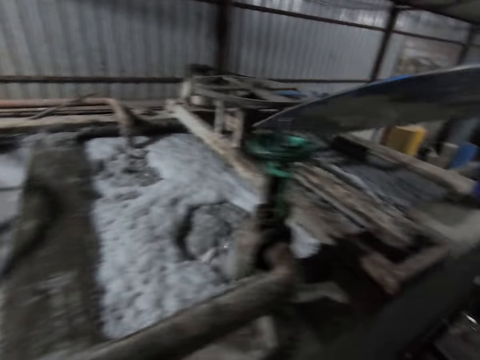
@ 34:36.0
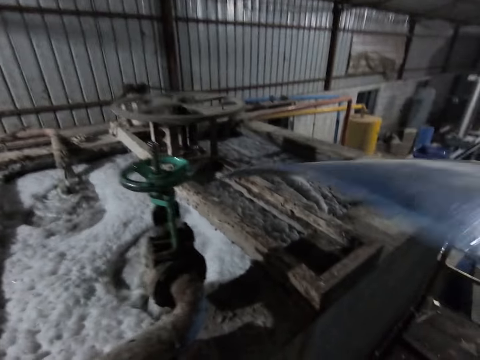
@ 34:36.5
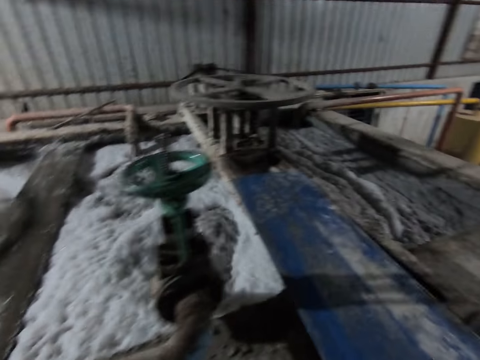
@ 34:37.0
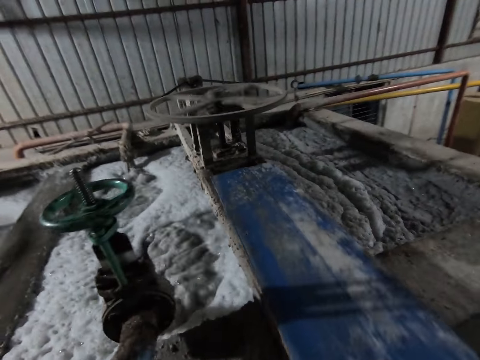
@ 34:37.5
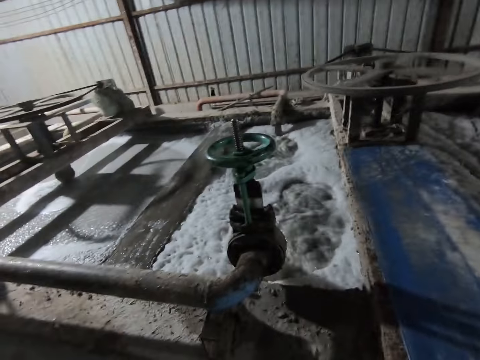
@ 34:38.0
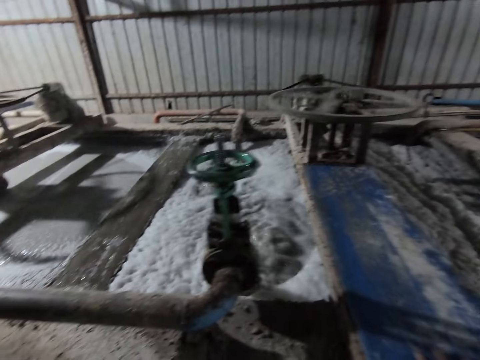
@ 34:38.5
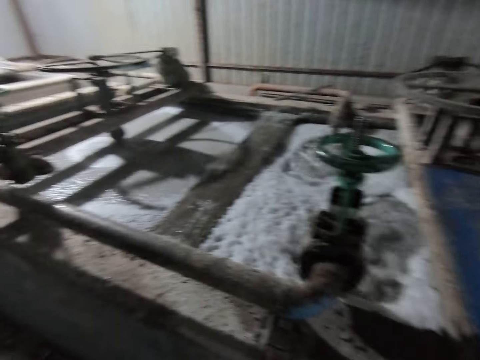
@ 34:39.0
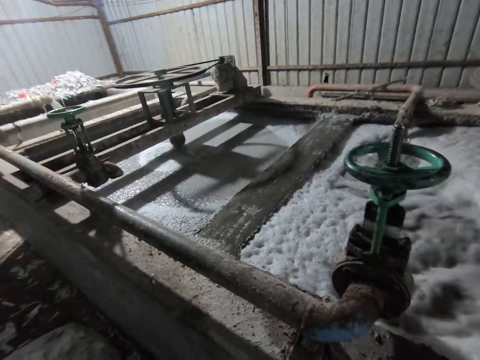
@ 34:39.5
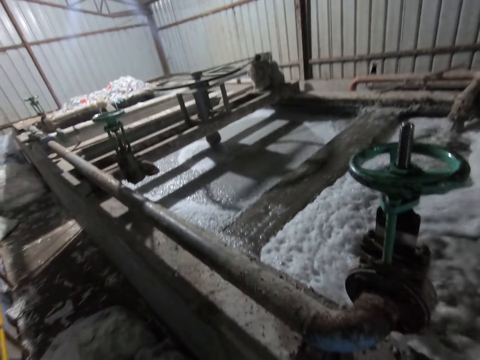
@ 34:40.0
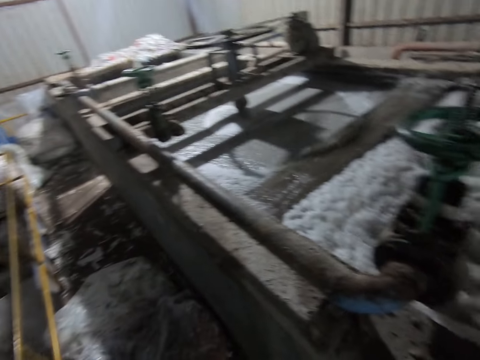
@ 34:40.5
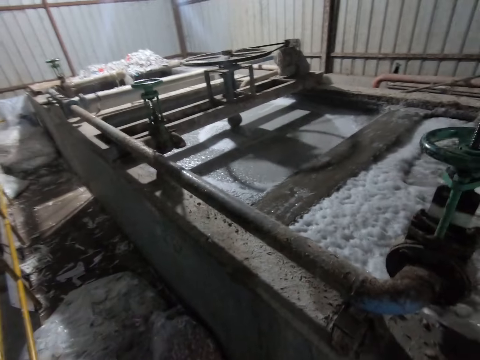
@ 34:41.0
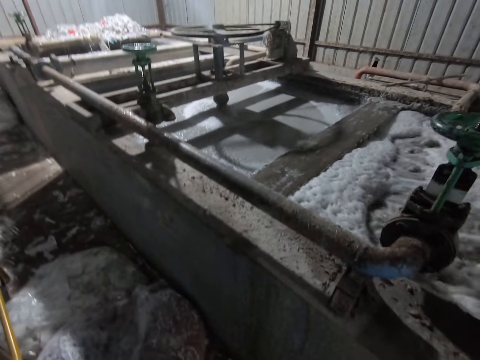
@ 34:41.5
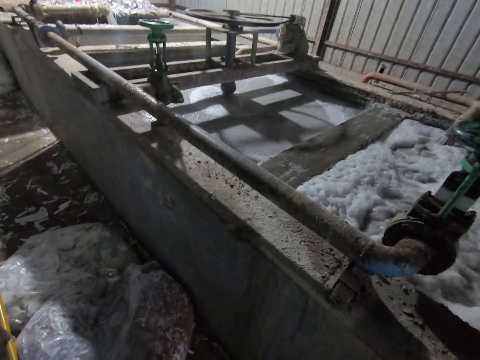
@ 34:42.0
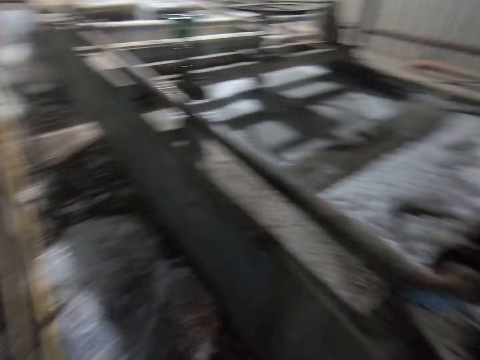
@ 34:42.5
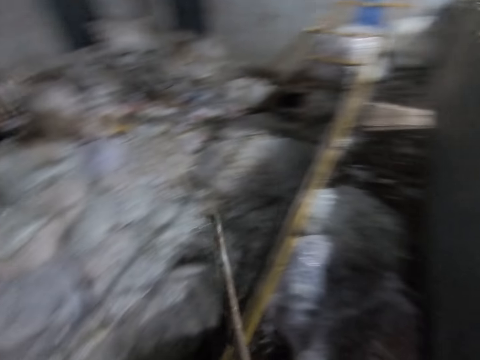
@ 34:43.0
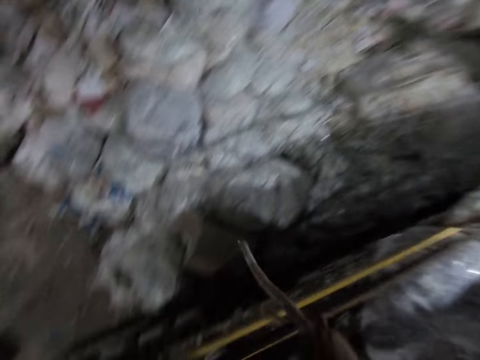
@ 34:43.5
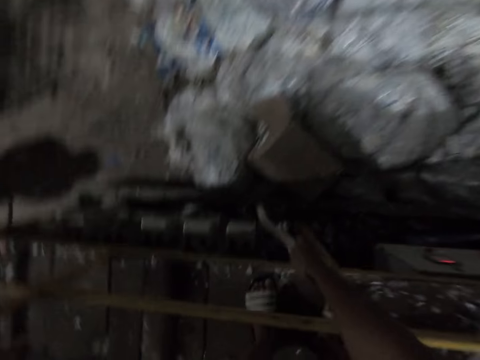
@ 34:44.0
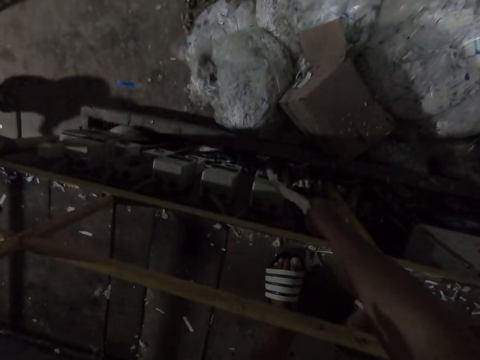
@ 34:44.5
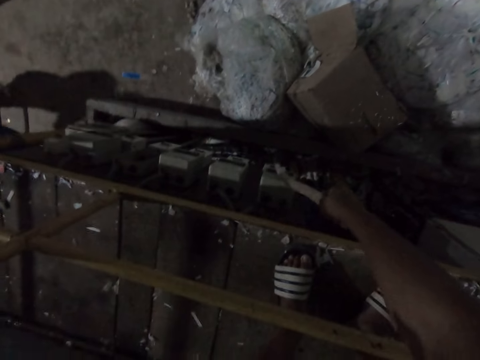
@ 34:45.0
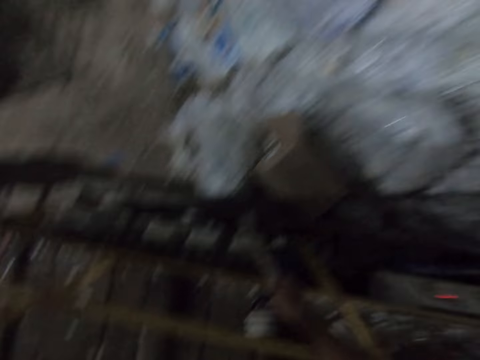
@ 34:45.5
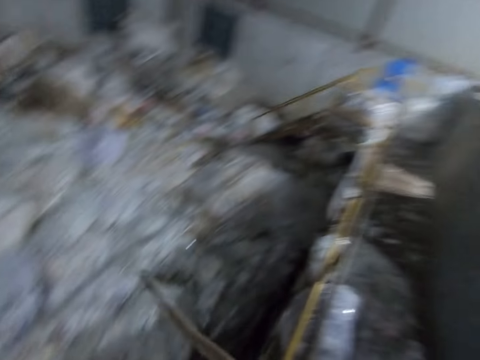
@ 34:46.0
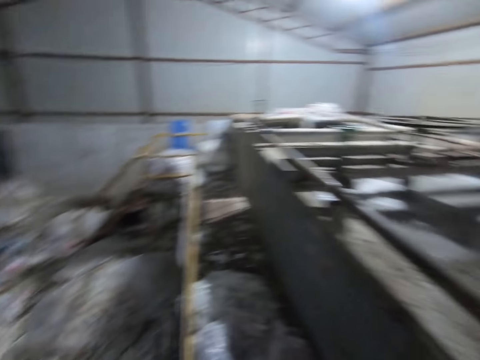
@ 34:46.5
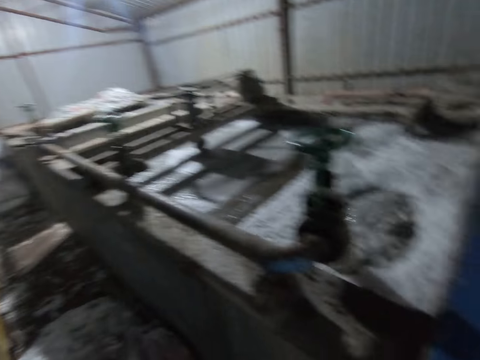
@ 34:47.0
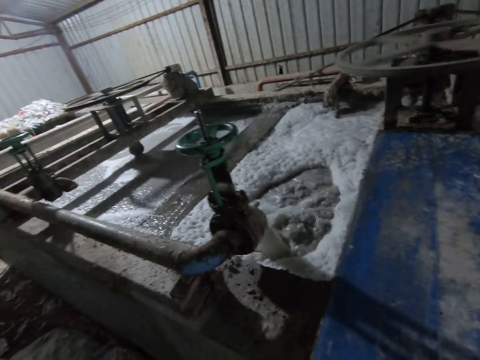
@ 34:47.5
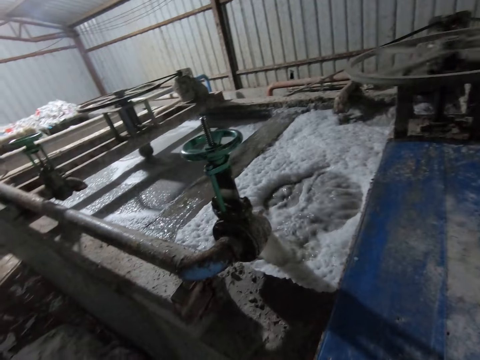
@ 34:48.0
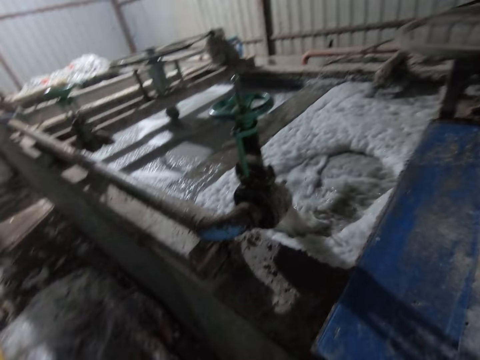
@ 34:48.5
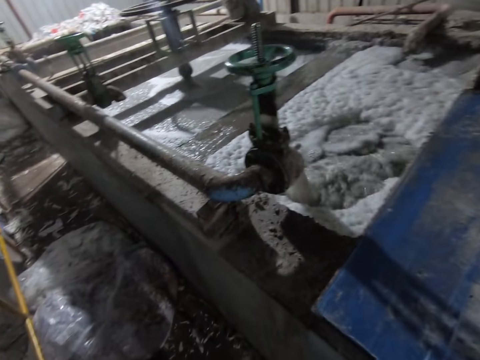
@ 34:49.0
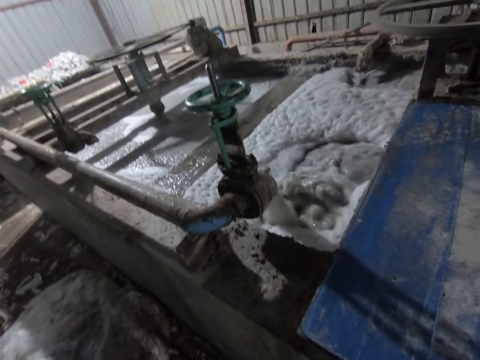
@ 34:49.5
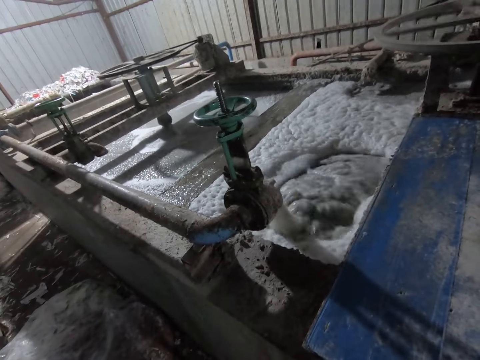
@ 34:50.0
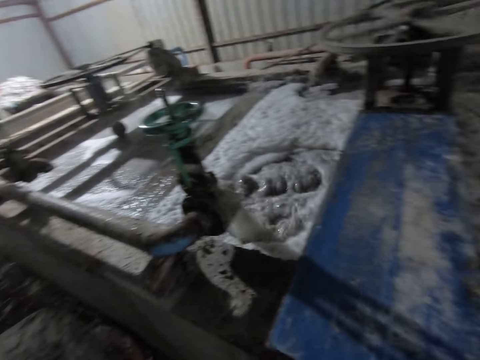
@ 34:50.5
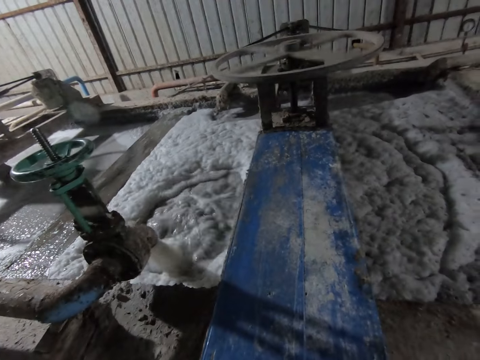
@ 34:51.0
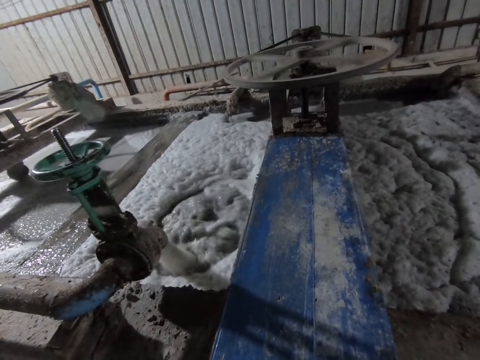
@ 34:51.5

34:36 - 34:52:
The camera wearer drops the tray on the pulp pool with his right hand. He looks around. He passes the stick from his left hand to his right hand. He presses a junction box with the stick in his right hand. He adjusts something with the stick. He looks around.

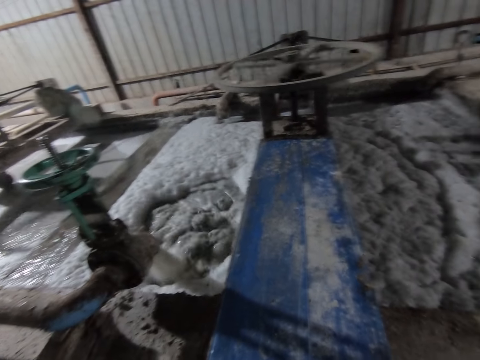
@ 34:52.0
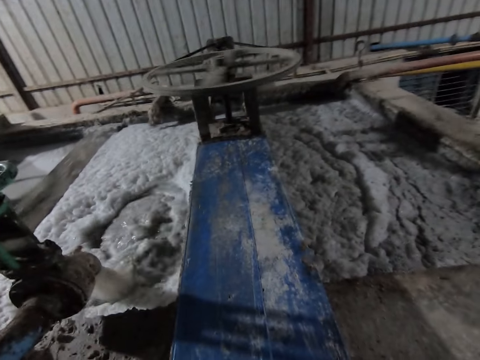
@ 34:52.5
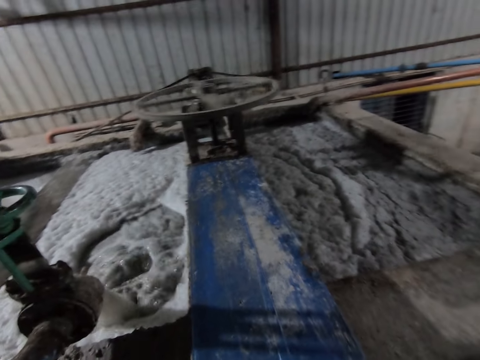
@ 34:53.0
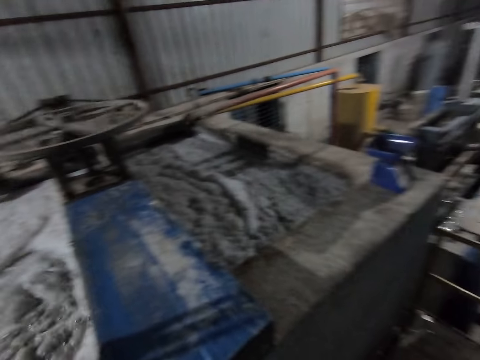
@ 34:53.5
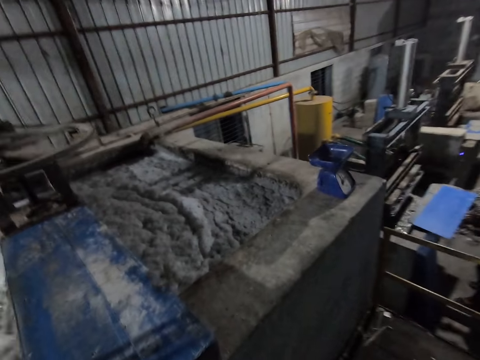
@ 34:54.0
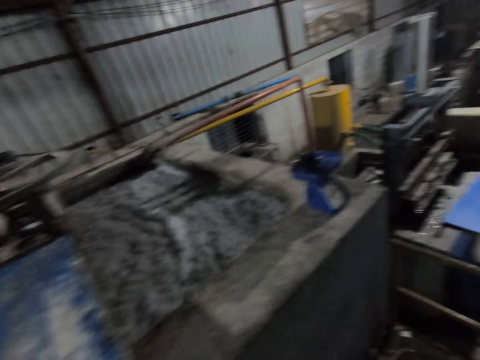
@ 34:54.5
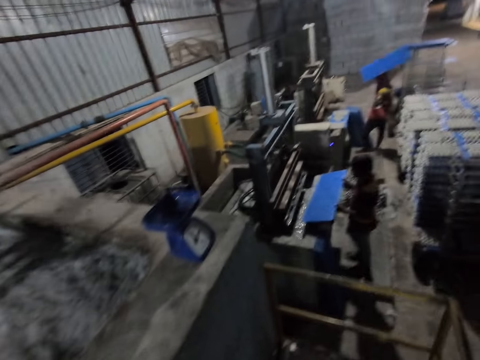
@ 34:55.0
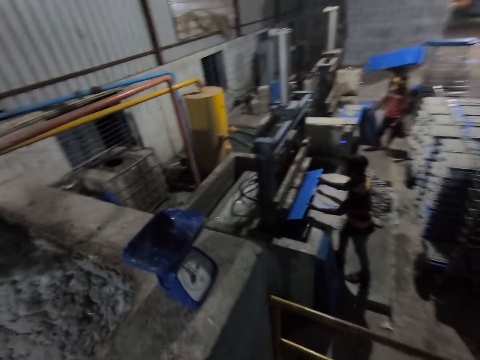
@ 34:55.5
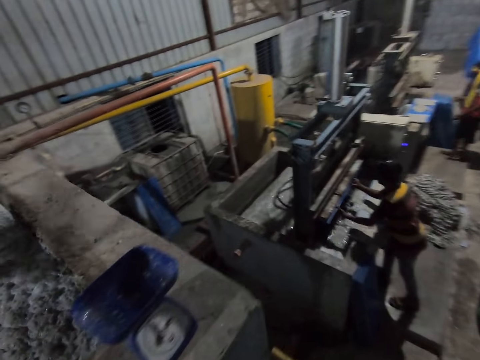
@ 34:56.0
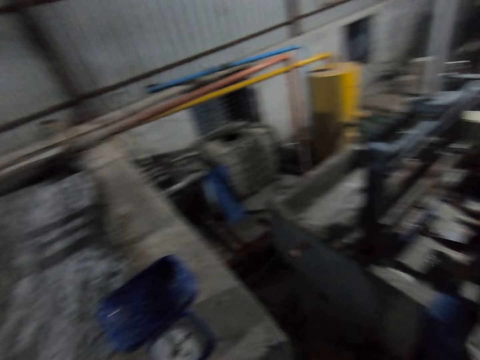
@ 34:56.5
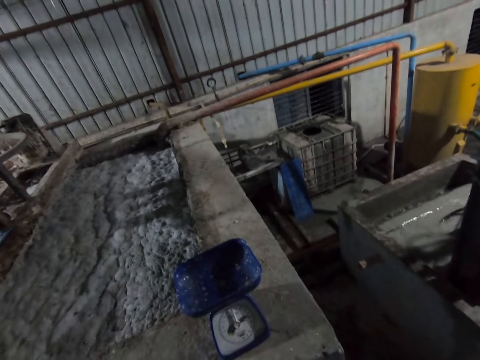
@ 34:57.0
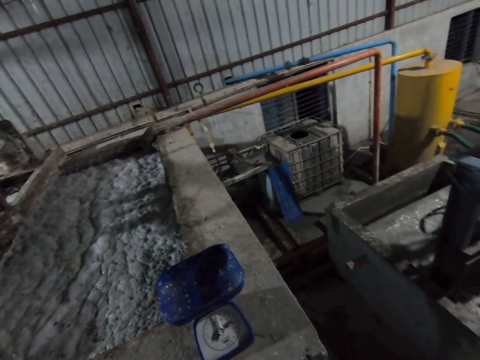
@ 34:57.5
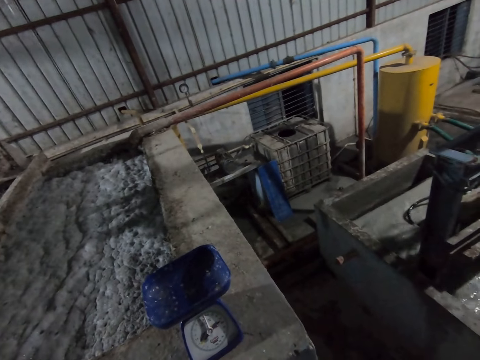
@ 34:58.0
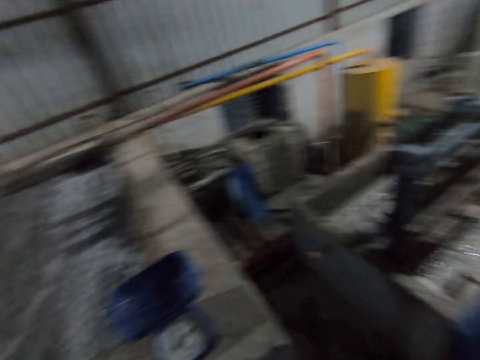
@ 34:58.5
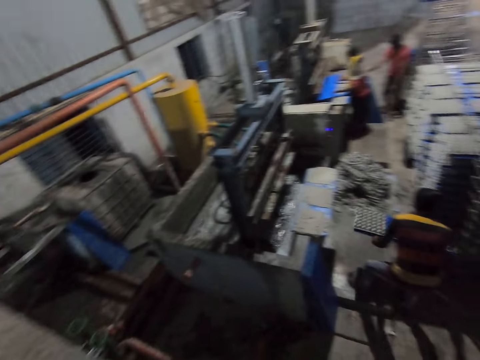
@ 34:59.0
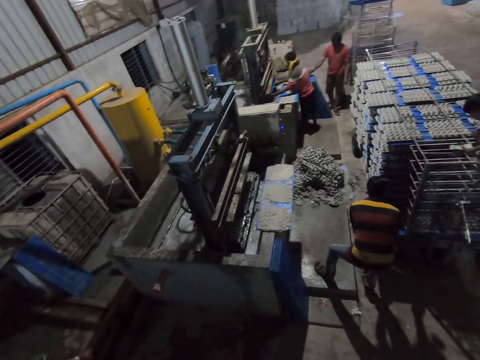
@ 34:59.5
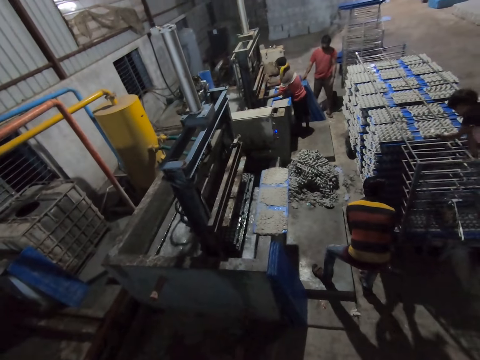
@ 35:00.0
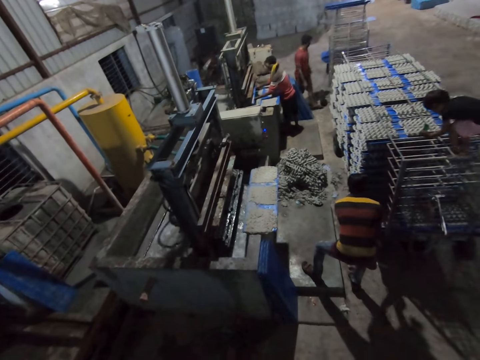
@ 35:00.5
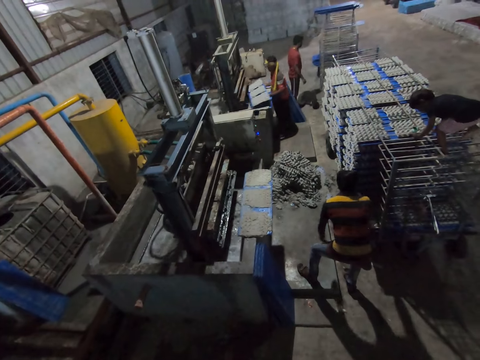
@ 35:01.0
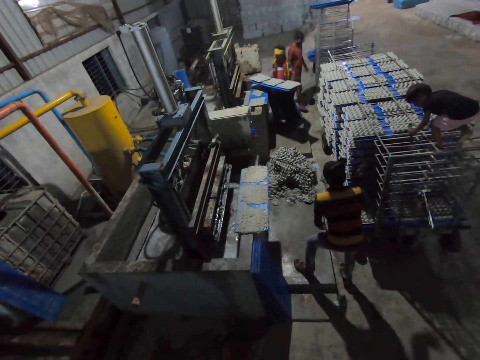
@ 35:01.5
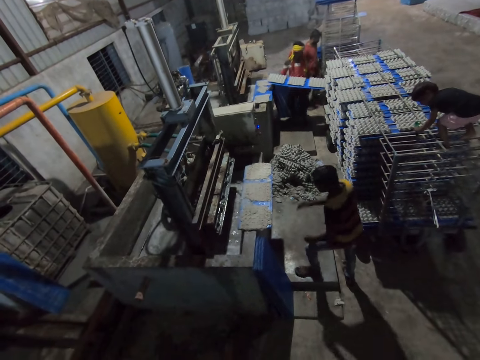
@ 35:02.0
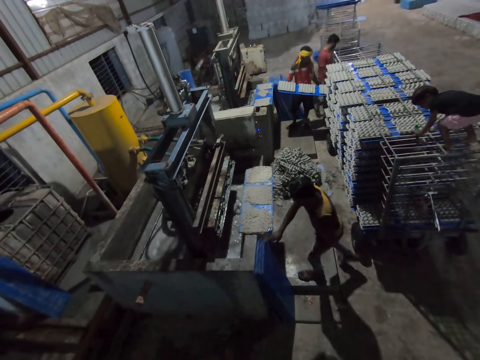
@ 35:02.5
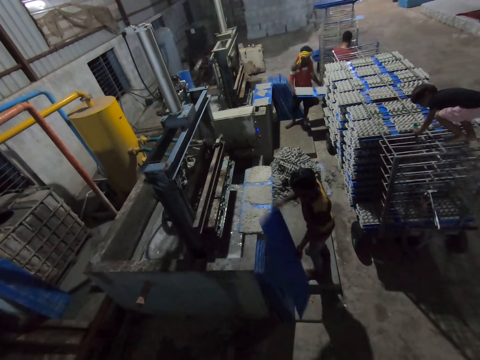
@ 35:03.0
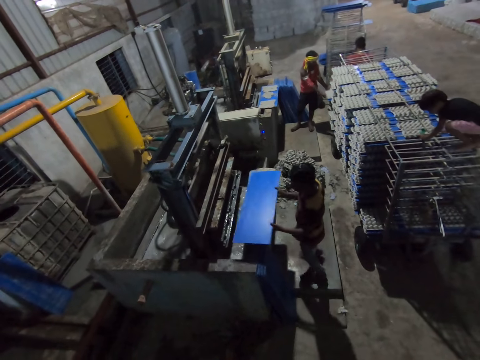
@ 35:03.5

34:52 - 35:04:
The camera wearer walks in the factory. A man carries trays from the shelf with his hands. Another man inserts a tray into the egg carton making machine with his hands. He places the tray of egg cartons in the shelf with his hands. A third man inserts a tray into the egg carton making machine with his hands. The camera wearer looks around. The third man removes the tray of egg cartons from the egg carton making machine with his hands. The third man places the tray of egg cartons in the shelf with his hands. The second man picks up a tray from the floor with his hands.
